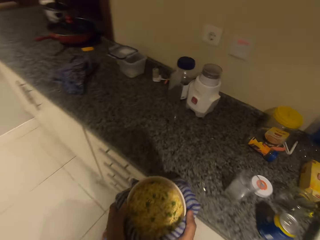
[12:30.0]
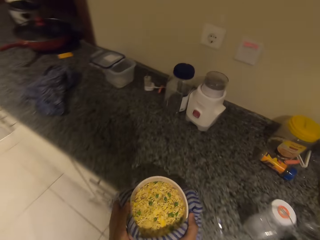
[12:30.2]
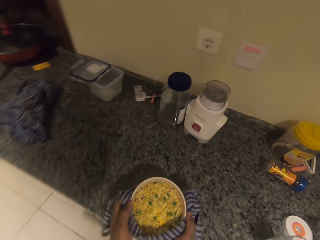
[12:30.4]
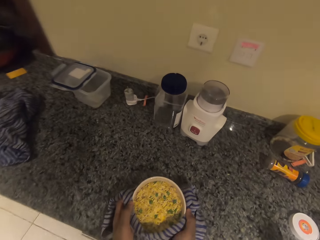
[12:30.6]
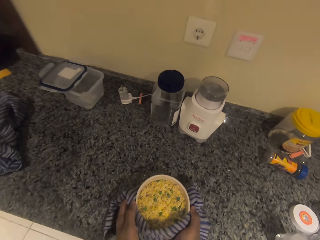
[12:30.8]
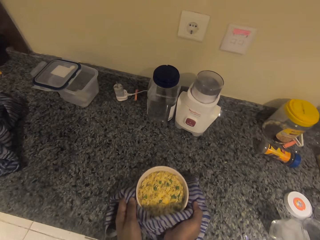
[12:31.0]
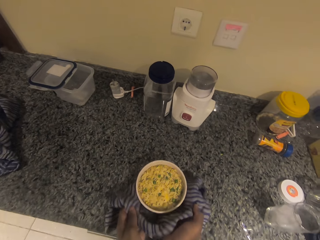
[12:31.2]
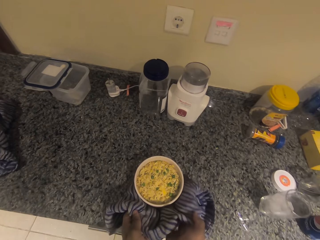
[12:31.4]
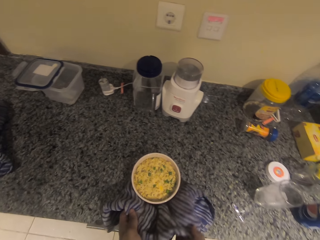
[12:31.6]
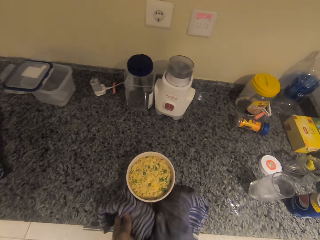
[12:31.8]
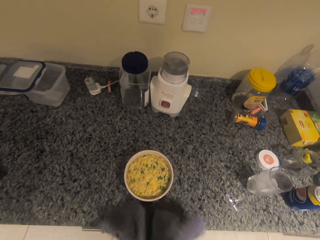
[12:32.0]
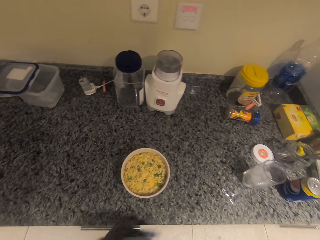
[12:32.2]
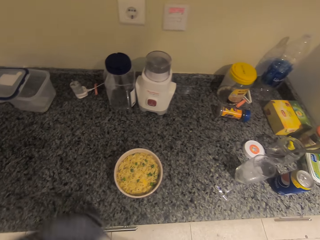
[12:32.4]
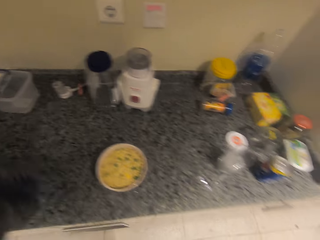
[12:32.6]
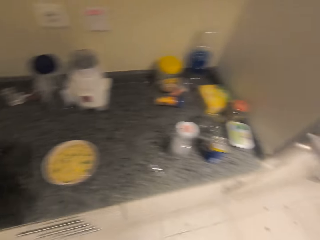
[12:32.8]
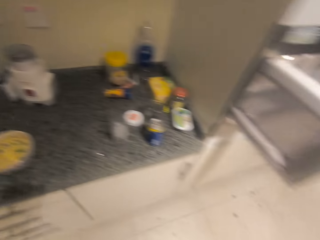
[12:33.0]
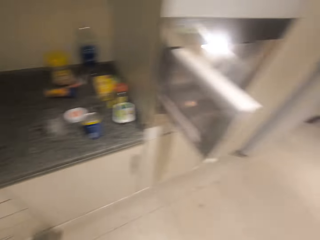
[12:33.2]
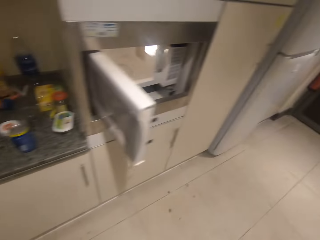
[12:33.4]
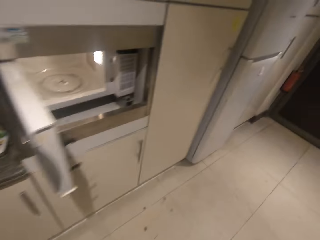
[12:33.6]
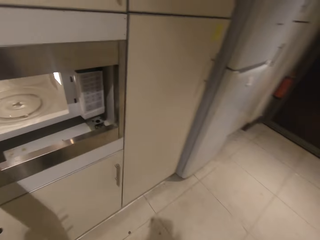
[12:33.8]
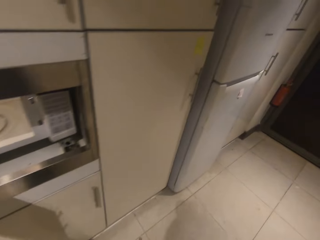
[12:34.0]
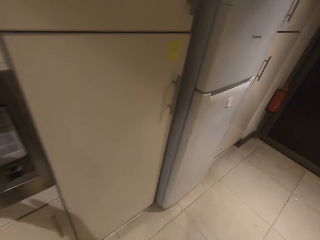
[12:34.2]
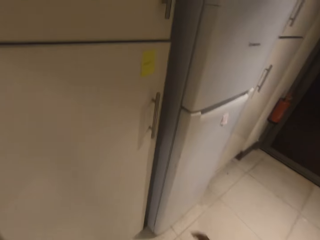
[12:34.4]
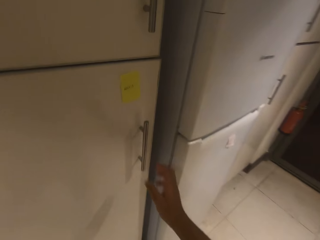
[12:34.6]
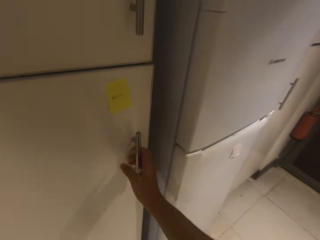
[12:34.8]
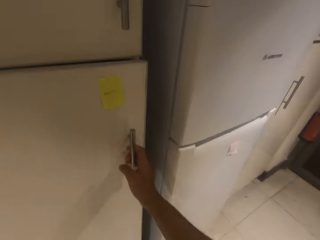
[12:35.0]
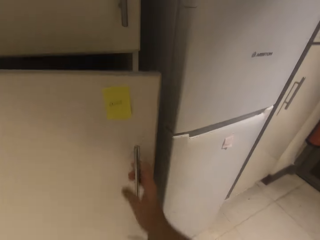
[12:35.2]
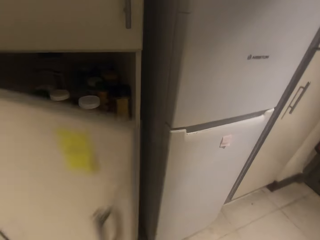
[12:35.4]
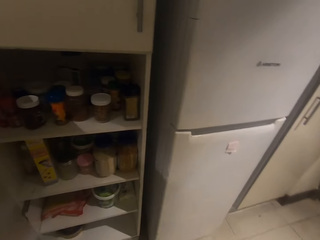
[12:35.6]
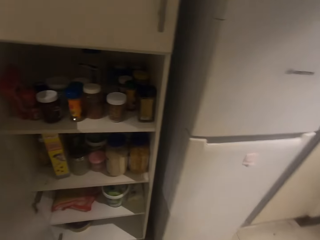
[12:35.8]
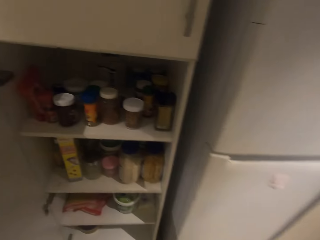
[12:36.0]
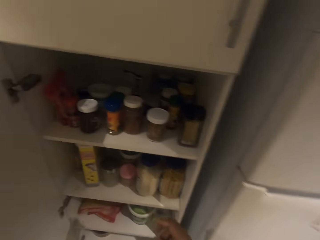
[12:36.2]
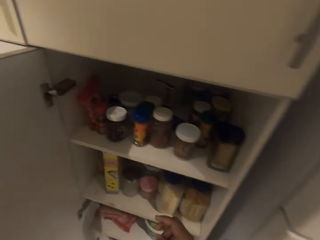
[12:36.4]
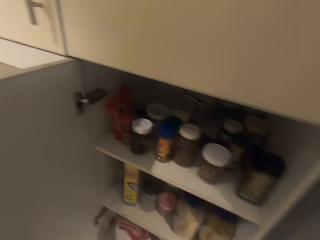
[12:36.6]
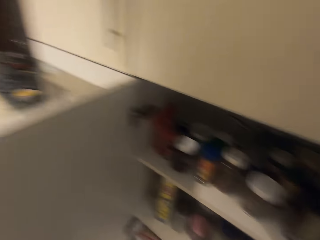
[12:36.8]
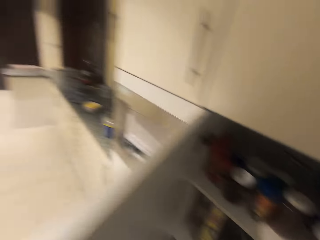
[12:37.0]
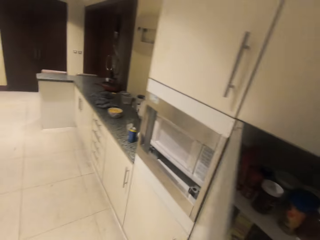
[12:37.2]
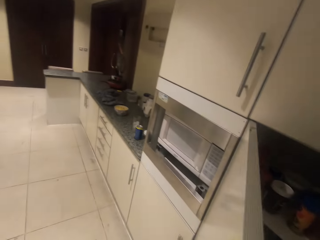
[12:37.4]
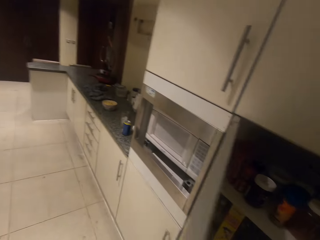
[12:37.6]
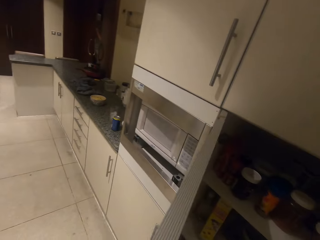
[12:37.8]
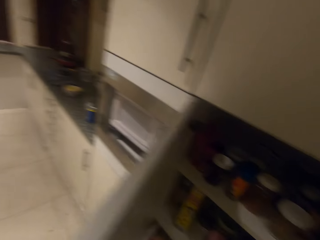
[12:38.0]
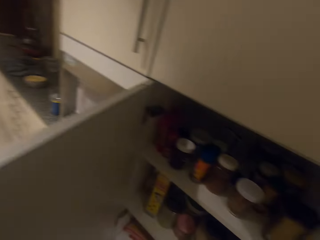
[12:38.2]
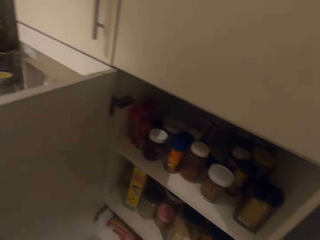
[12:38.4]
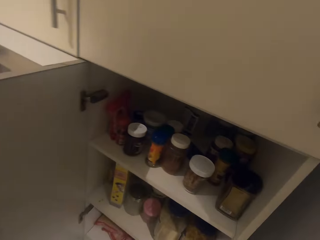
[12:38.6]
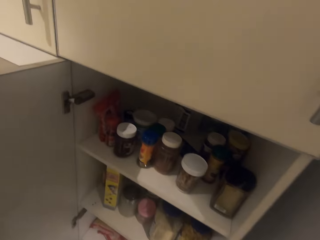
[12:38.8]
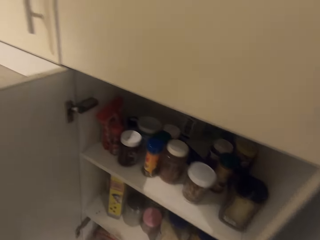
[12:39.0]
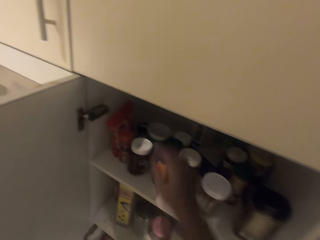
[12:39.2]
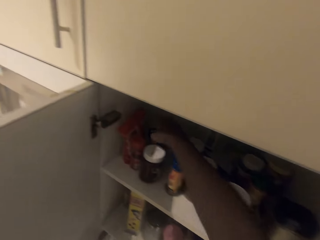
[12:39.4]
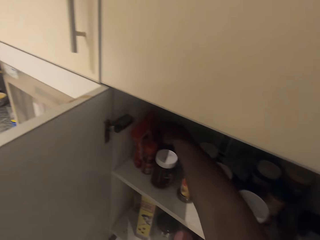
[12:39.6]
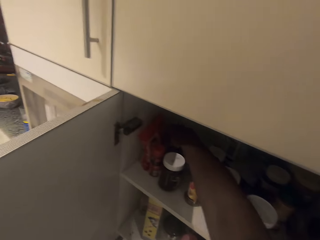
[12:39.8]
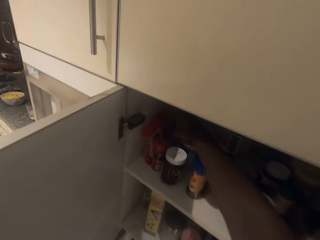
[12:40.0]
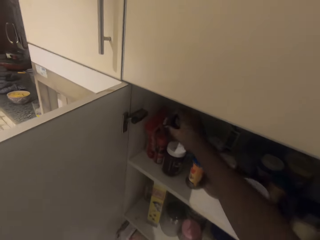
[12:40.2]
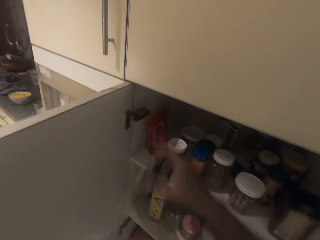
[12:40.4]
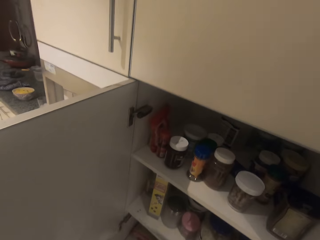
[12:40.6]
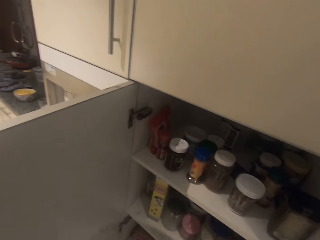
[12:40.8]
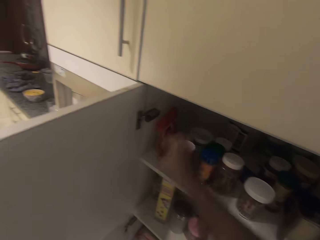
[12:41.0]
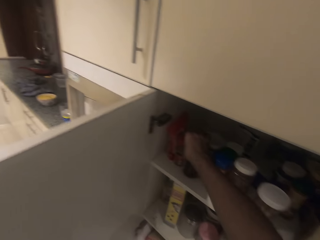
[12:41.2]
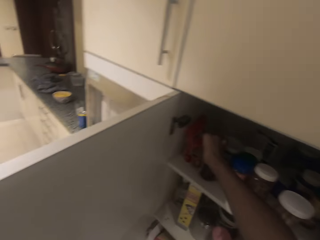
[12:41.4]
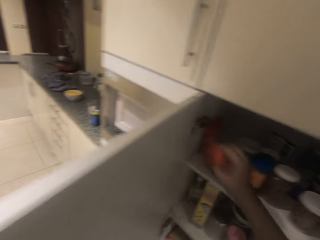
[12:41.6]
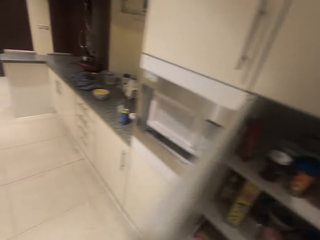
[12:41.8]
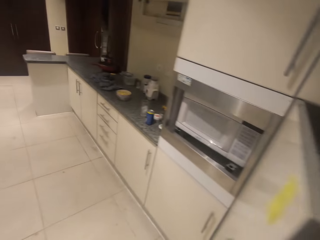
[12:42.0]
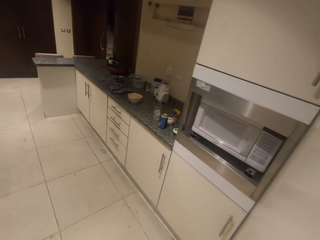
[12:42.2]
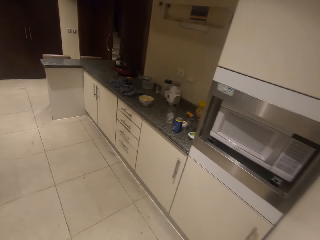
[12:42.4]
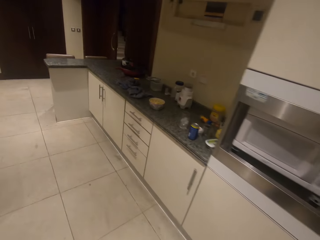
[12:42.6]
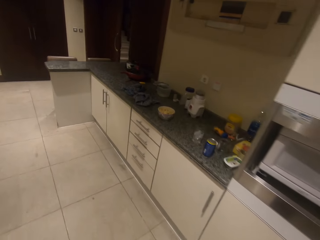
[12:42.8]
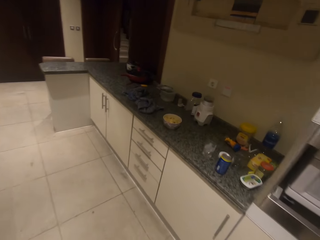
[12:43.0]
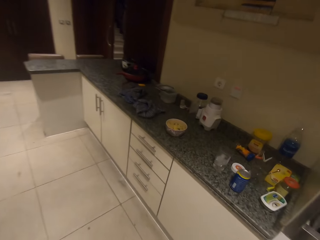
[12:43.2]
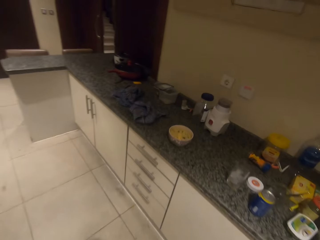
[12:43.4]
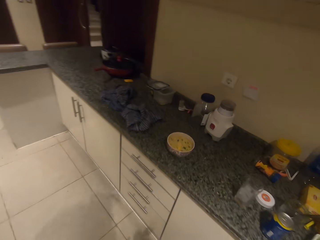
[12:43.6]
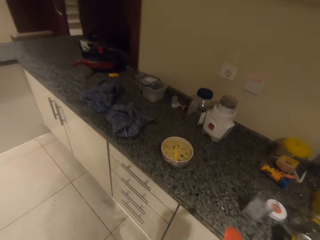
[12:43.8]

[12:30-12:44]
The camera wearer places the bowl or food on the kitchen counter. They close the microwave. They open the kitchen cabinet. They open the fridge. They grab spices. They remove something from the fridge.

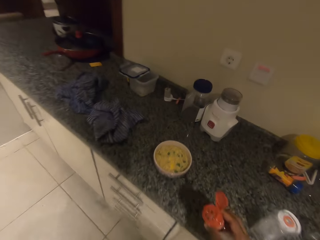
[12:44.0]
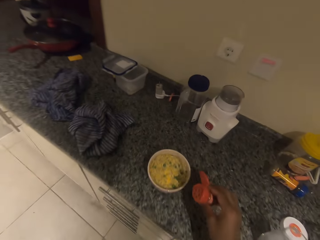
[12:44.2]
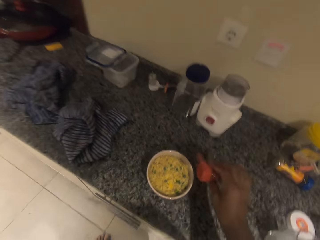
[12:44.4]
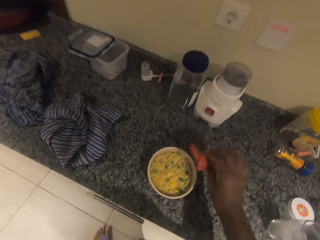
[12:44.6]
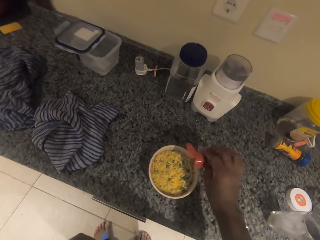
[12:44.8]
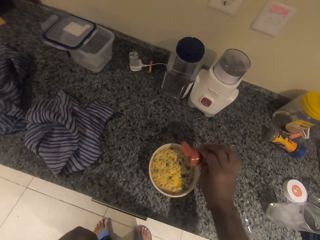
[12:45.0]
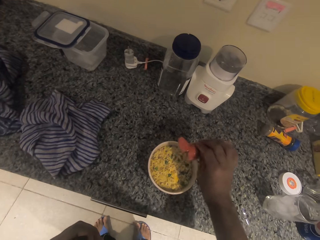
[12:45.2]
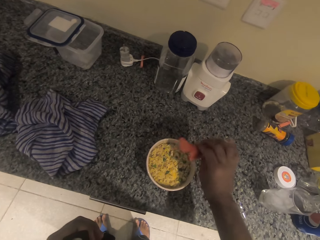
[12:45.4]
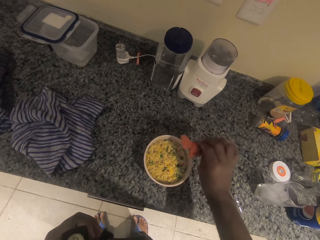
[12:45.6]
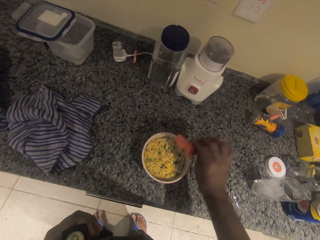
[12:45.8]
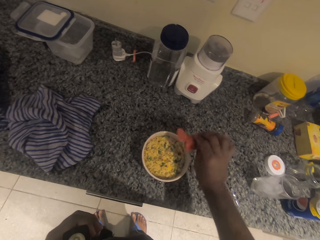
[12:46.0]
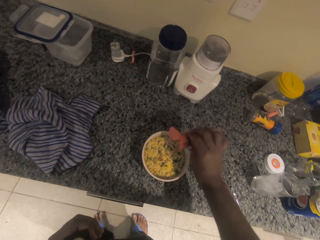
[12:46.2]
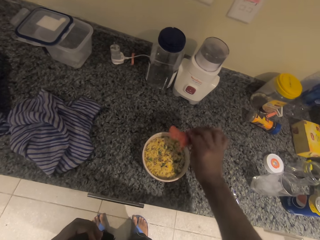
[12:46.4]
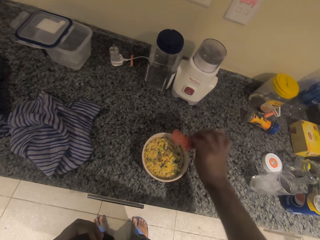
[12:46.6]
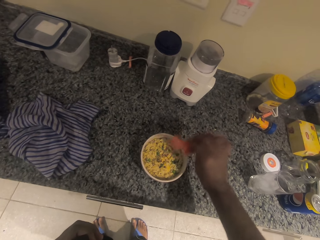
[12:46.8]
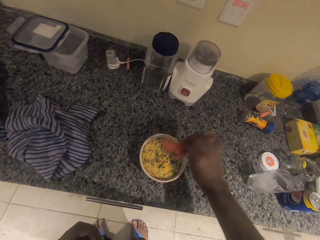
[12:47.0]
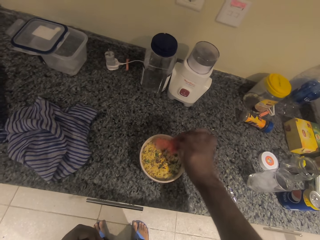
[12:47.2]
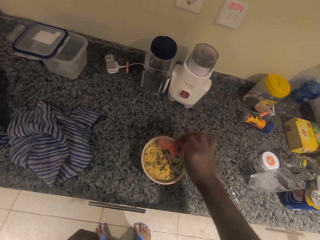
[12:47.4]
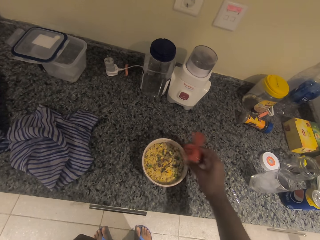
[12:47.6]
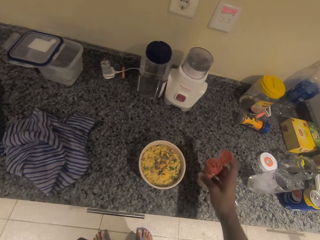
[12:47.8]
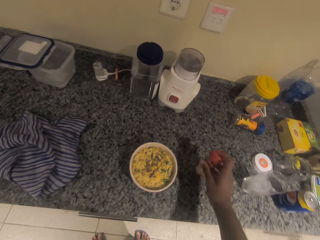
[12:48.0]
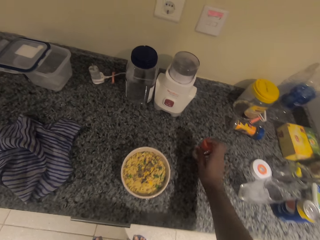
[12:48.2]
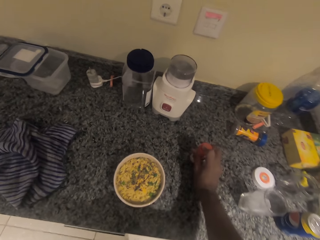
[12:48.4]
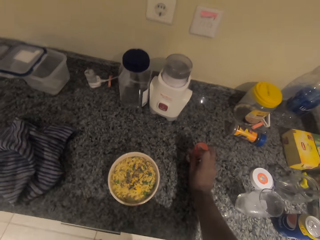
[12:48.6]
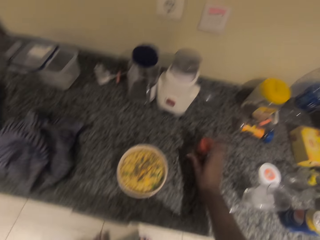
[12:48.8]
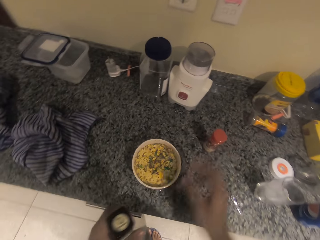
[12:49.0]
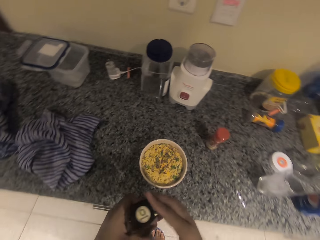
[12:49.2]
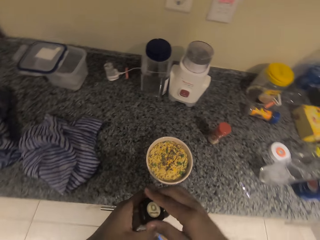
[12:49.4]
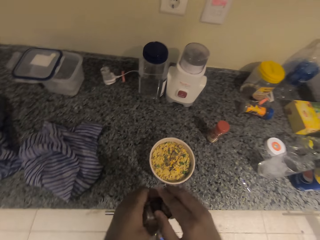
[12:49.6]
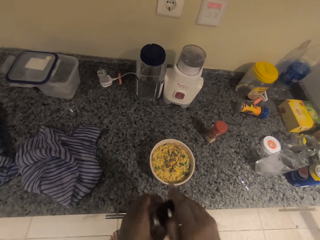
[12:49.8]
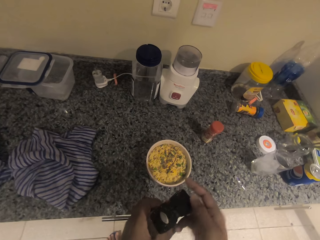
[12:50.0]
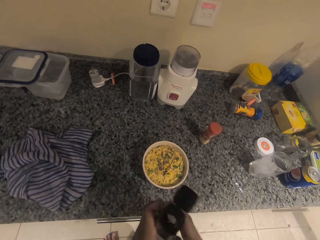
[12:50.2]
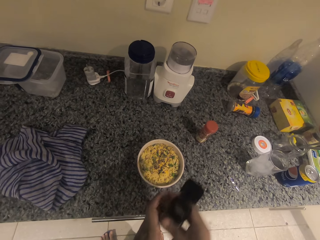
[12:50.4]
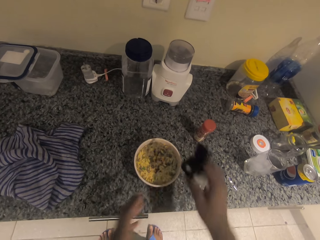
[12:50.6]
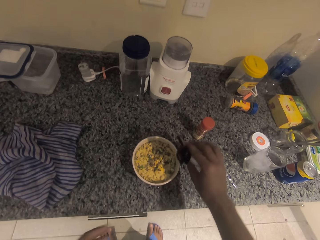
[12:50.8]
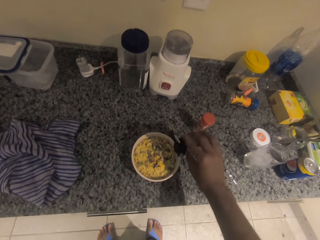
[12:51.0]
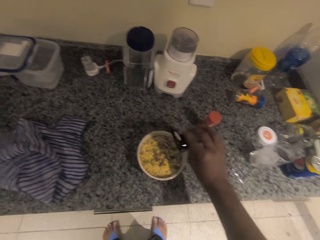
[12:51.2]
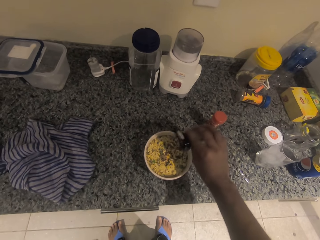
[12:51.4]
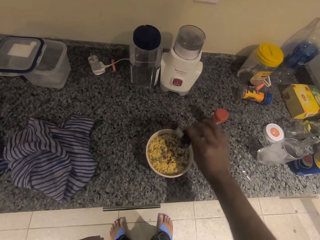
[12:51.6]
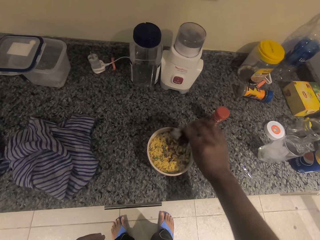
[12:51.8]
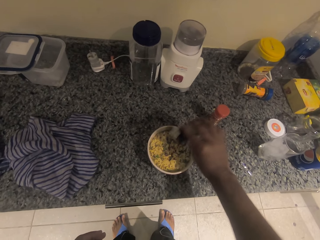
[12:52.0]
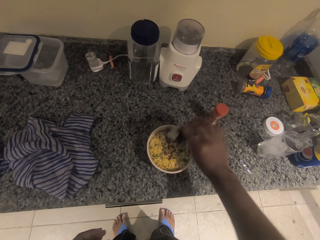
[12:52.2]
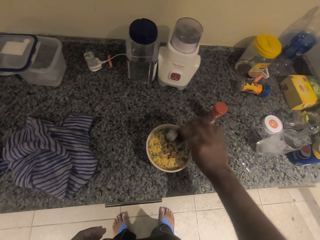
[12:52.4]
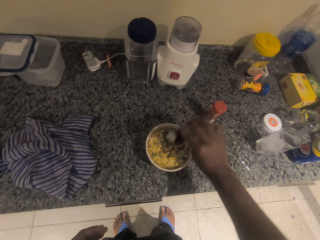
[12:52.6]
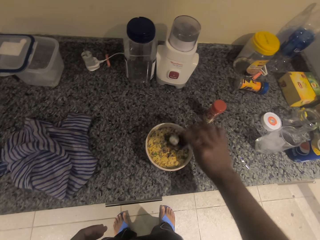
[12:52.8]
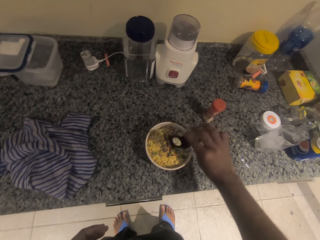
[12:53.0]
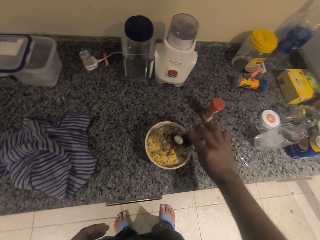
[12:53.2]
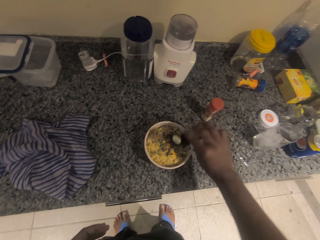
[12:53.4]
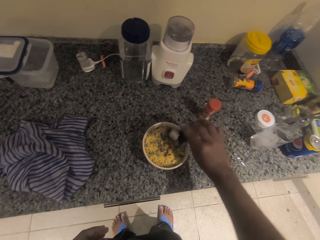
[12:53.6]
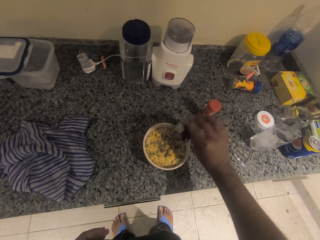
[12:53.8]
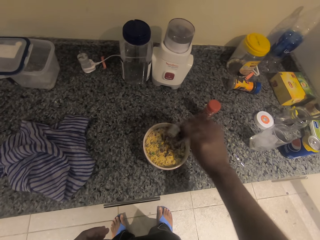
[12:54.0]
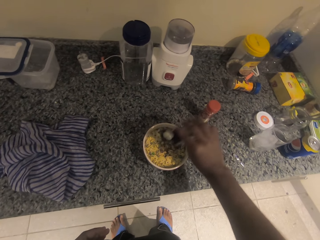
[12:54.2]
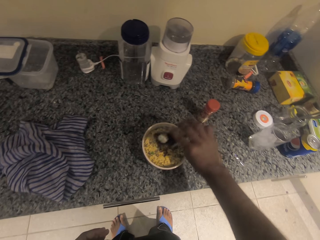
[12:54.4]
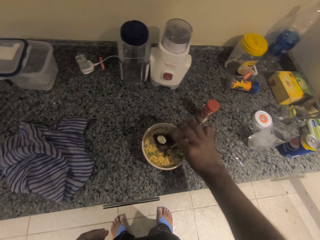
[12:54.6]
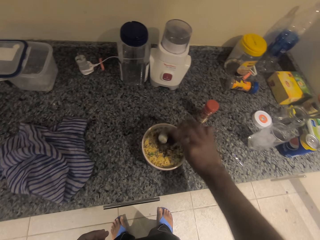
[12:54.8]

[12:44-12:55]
The camera wearer pours spices in the bowl or food. They put something on the table. They put something in the food.
